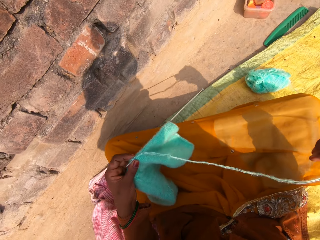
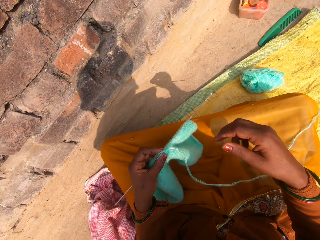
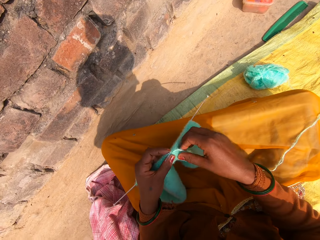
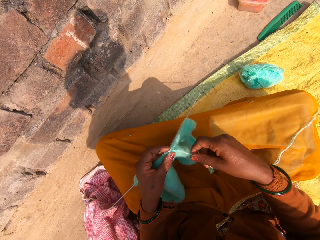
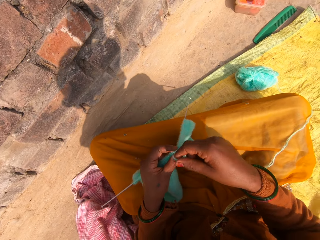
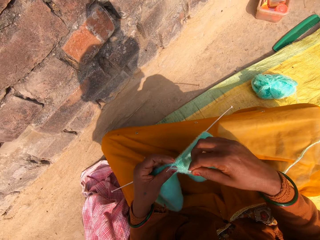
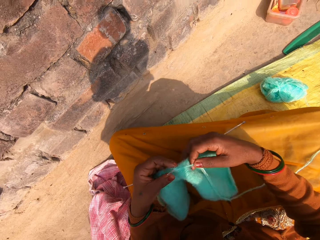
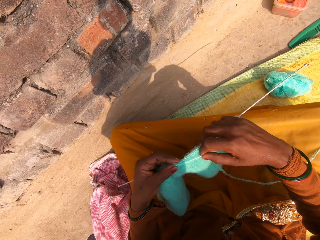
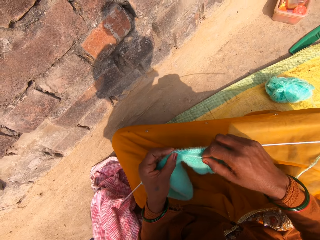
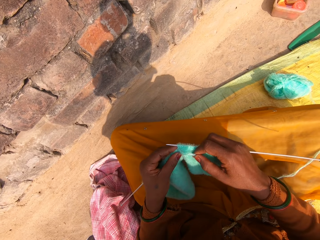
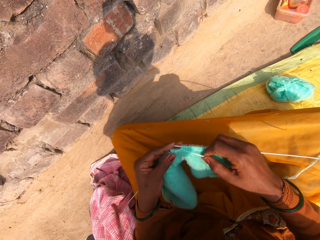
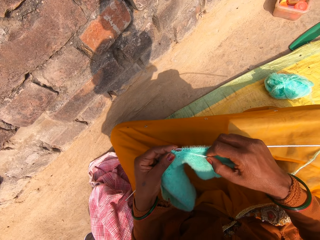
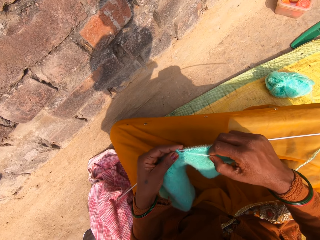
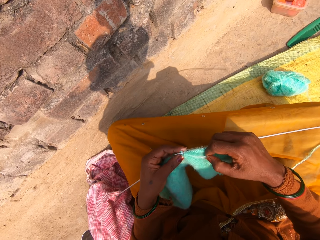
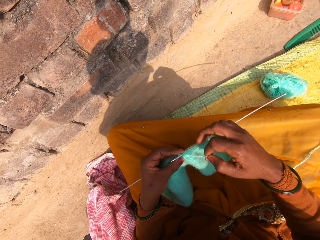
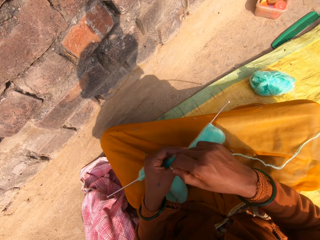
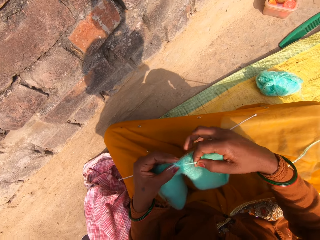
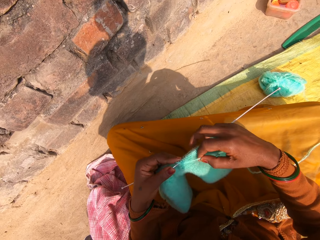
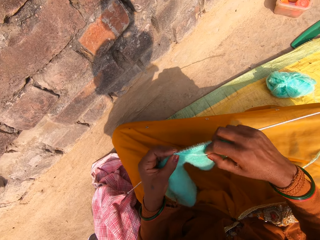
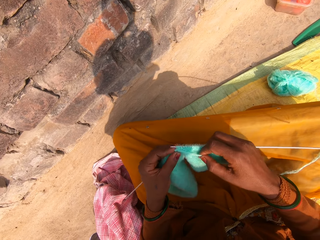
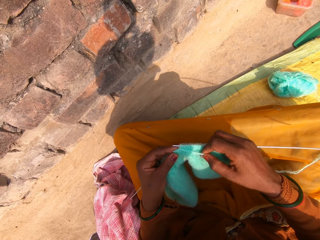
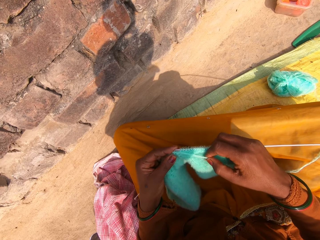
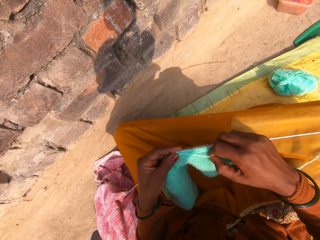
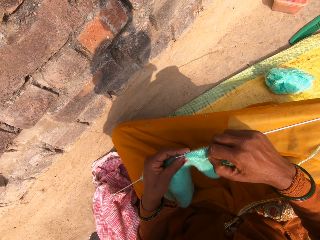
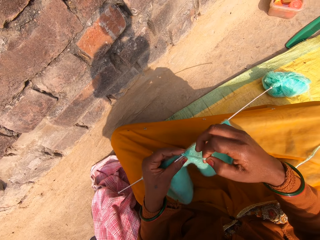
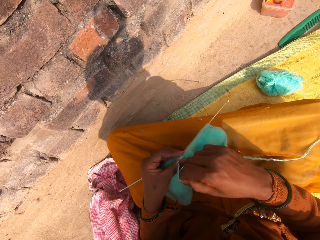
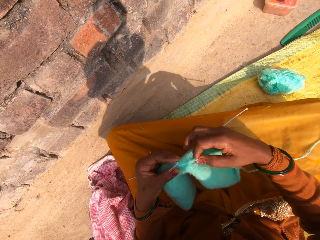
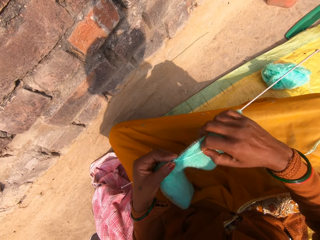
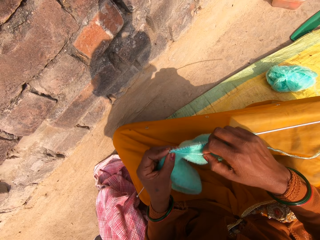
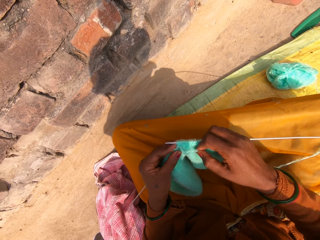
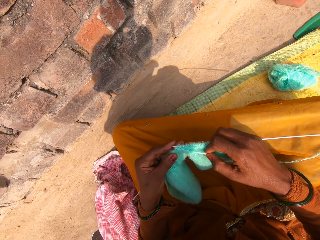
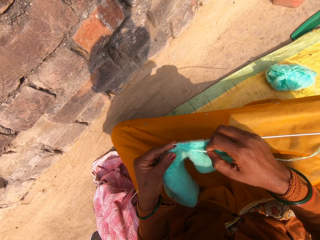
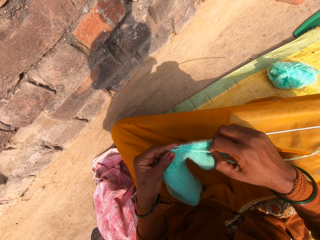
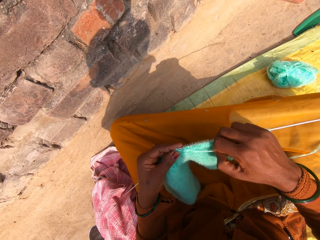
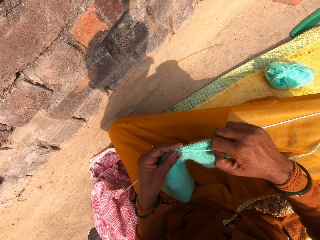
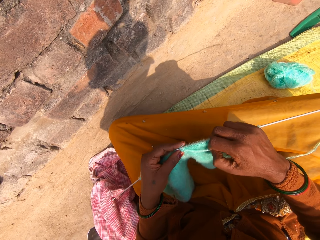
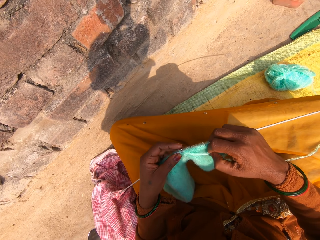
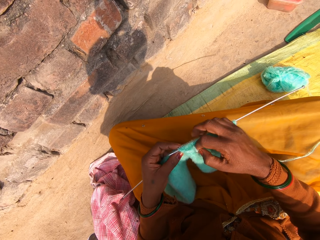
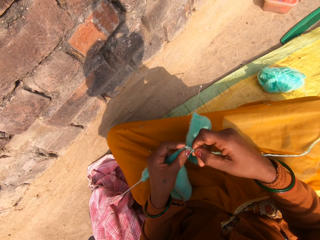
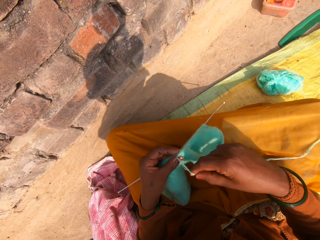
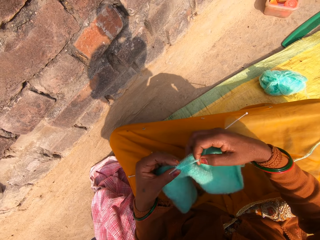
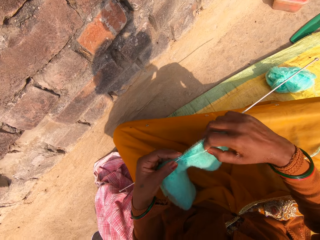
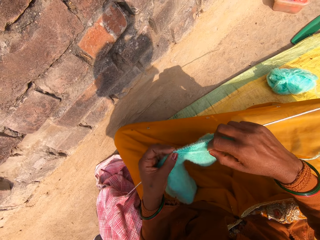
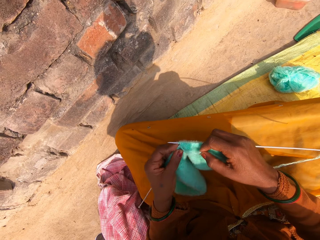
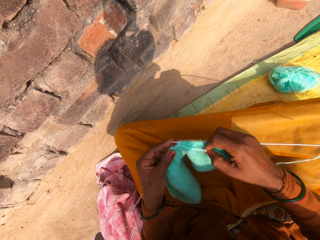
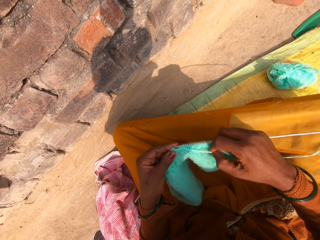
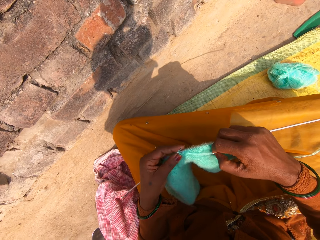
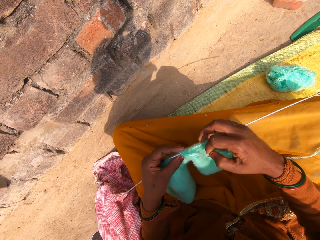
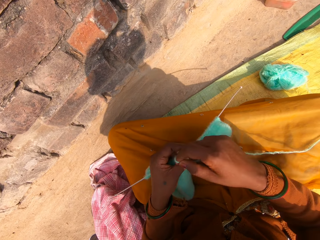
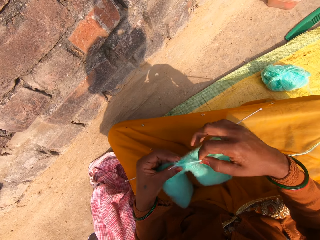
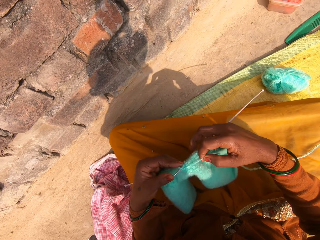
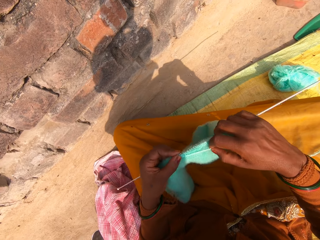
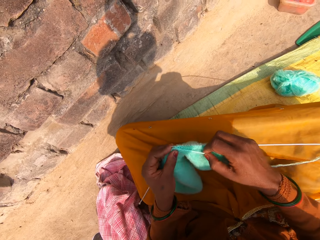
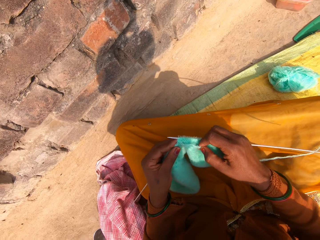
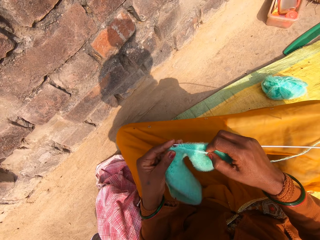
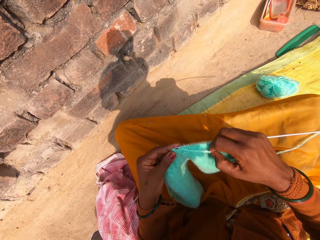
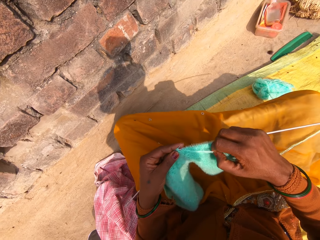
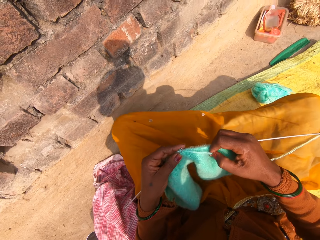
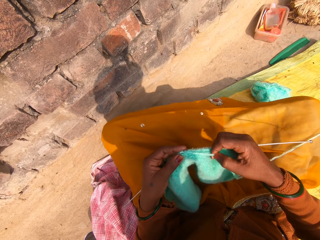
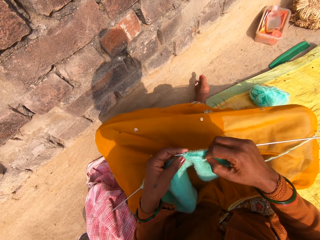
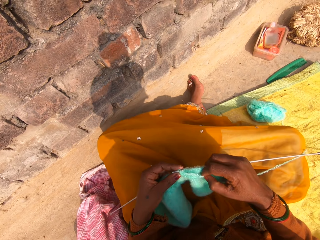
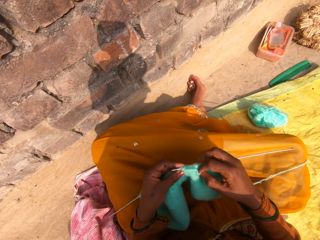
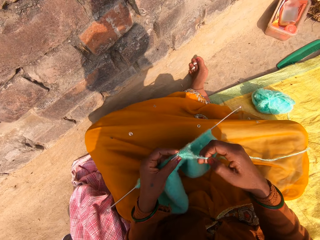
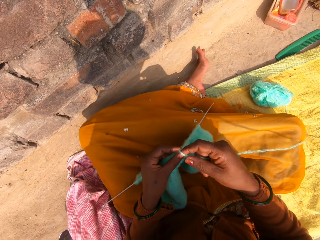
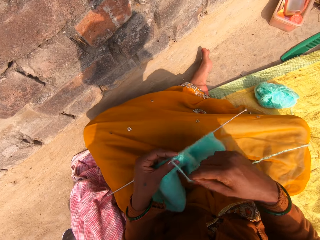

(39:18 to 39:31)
The camera wearer continues knitting with the wool and the knitting pins. They roll a knitting thread on a single point knitting needle. They hook the knitting thread with the single point knitting needle. They roll the knitting thread on the single point knitting needle. They knit a fabric. They hook the knitting thread with the single point knitting needle. They roll the knitting thread on the single point knitting needle. They knit the fabric. They hook the knitting thread with the single point knitting needle. They roll the knitting thread on the single point knitting needle. They knit the fabric. They hook the knitting thread with the single point knitting needle. They roll the knitting thread on the single point knitting needle. They knit the fabric. They hook the knitting thread with the single point knitting needle.

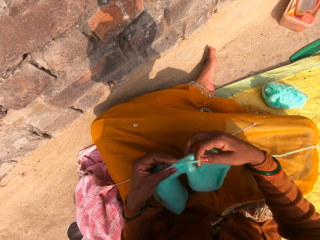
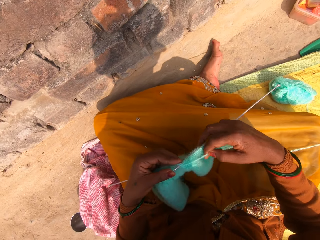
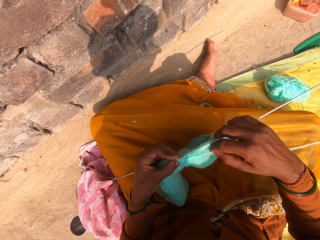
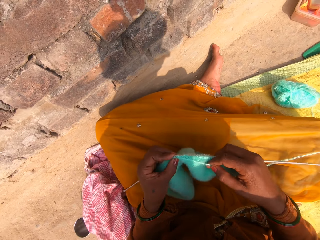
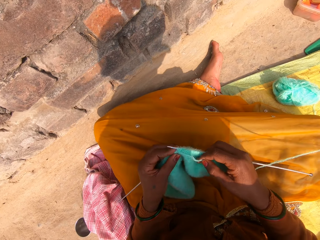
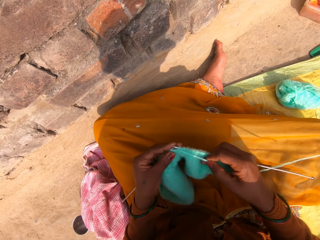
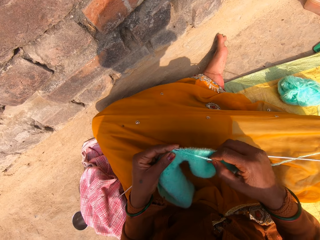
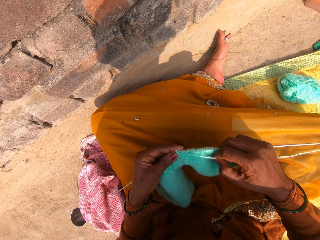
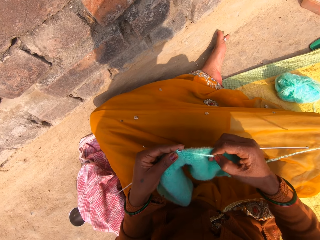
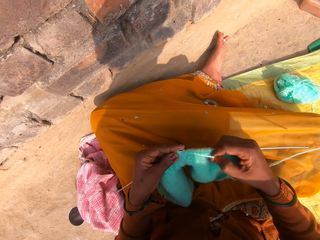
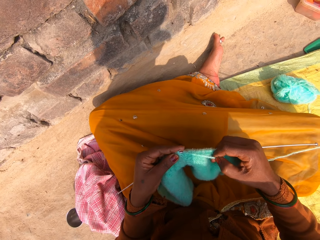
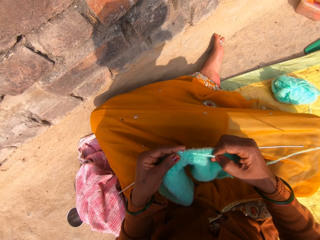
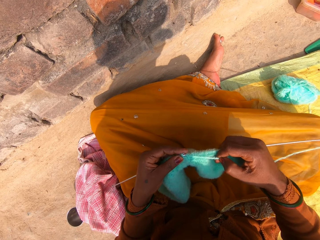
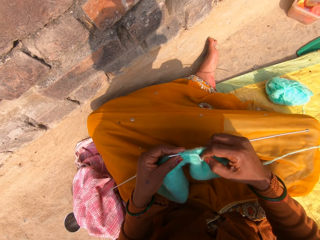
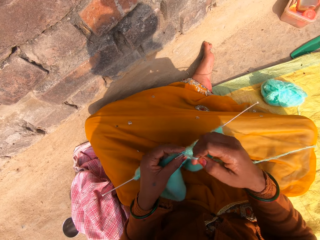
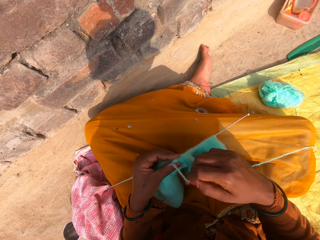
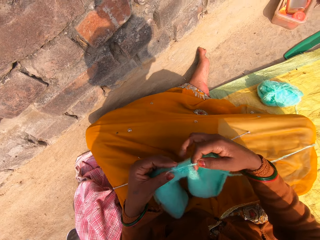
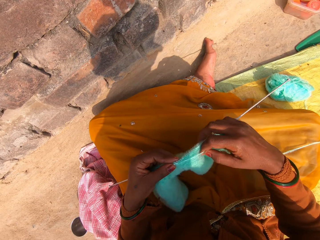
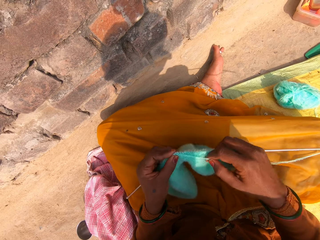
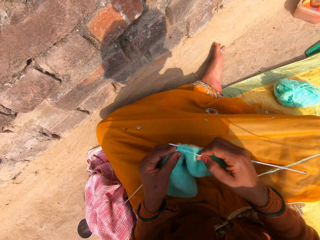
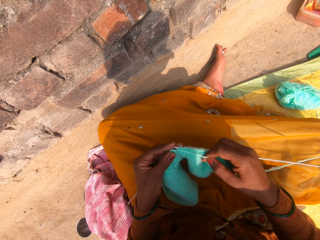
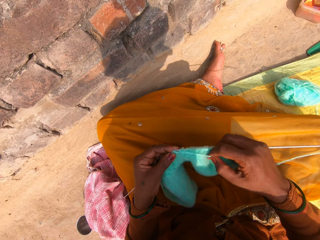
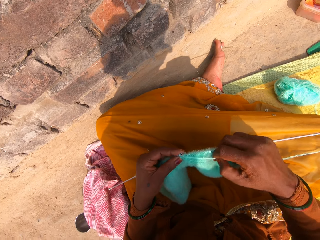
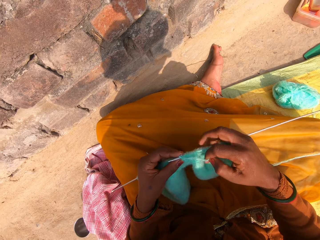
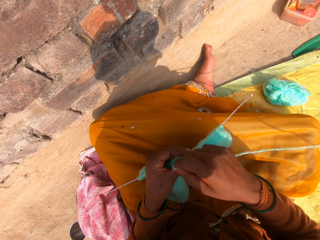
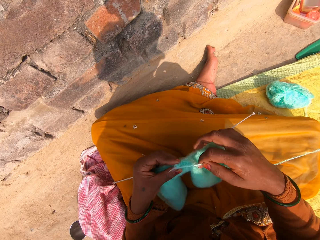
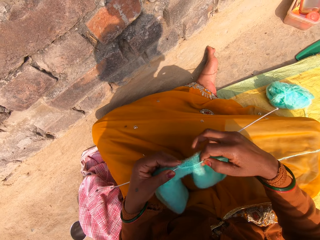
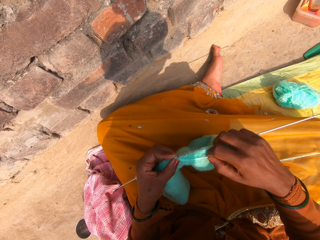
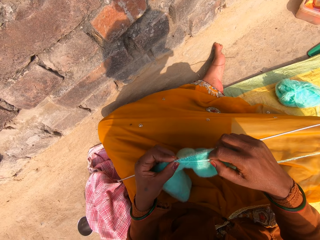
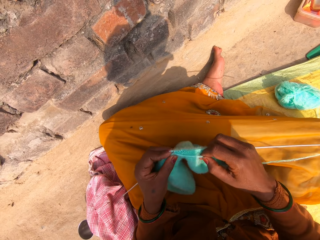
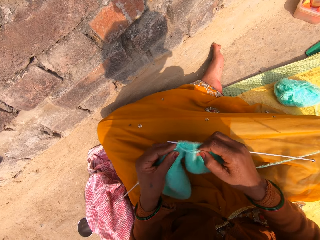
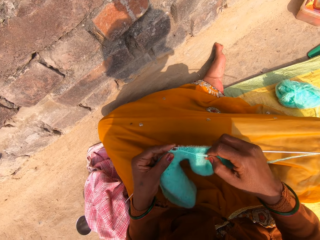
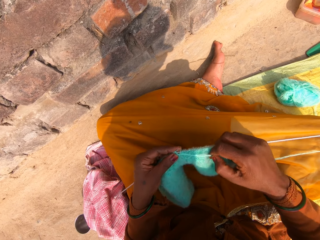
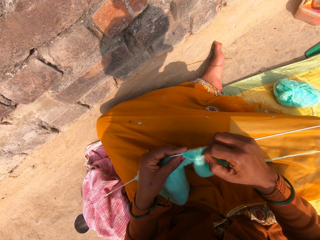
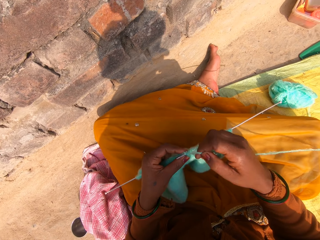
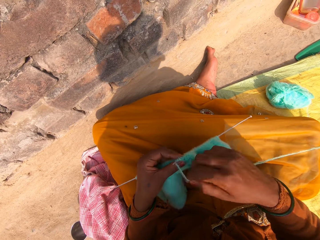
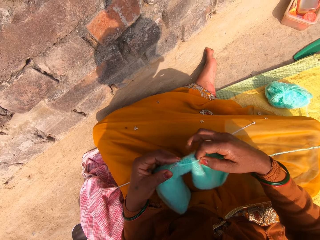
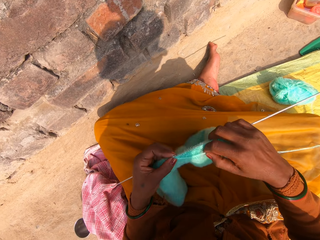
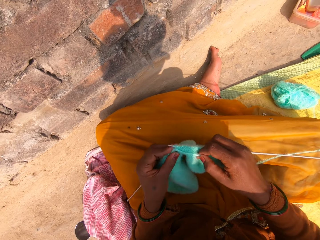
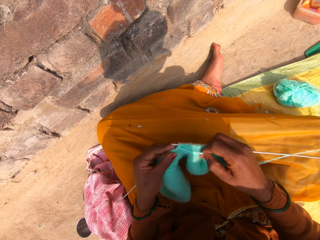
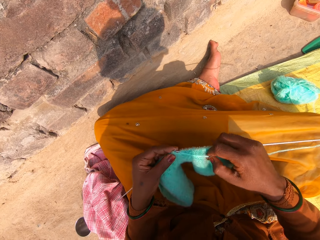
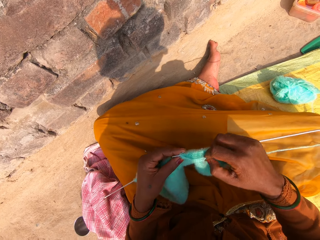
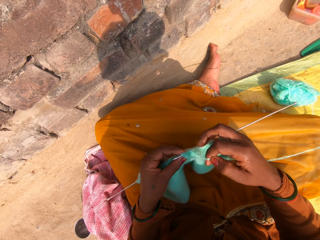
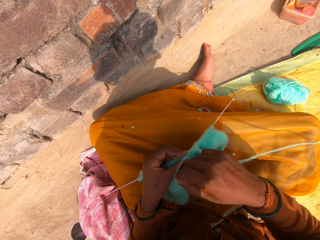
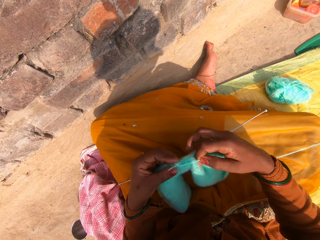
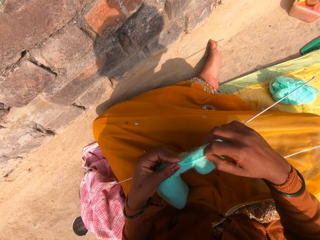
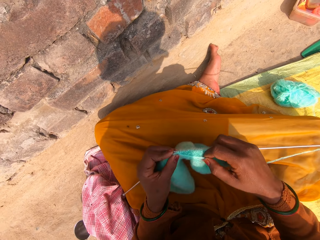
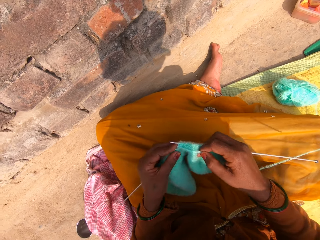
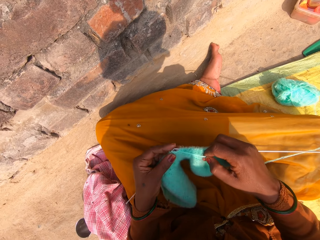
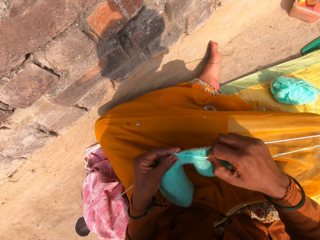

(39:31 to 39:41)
The camera wearer rolls a knitting thread on a single point knitting needle. They knit a fabric. They hook the knitting thread with the single point knitting needle. They roll the knitting thread on the single point knitting needle. They knit the fabric. They hook the knitting thread with the single point knitting needle. They roll the knitting thread on the single point knitting needle. They knit the fabric. They hook the knitting thread with the single point knitting needle. They roll the knitting thread on the single point knitting needle. They knit the fabric. They hook the knitting thread with the single point knitting needle. They roll the knitting thread on the single point knitting needle. They knit the fabric.
